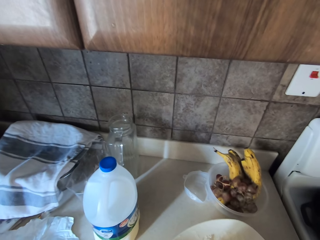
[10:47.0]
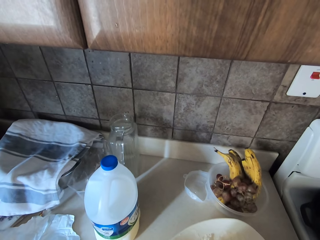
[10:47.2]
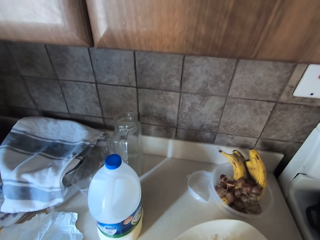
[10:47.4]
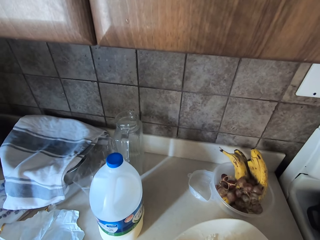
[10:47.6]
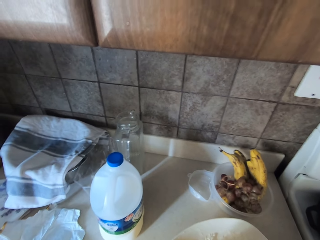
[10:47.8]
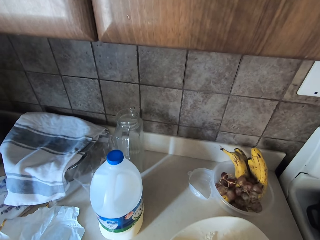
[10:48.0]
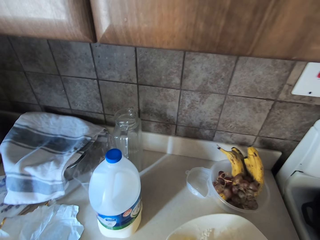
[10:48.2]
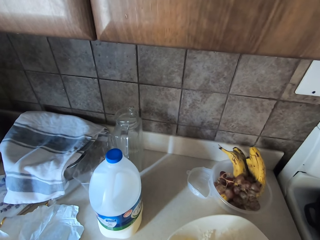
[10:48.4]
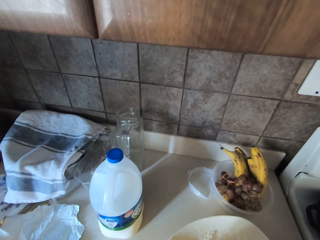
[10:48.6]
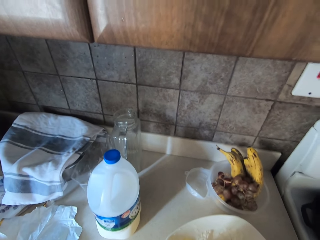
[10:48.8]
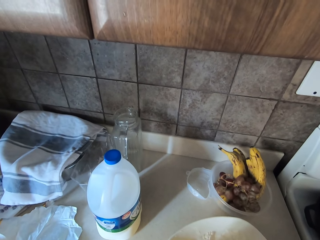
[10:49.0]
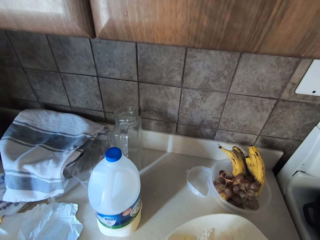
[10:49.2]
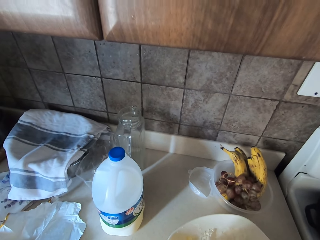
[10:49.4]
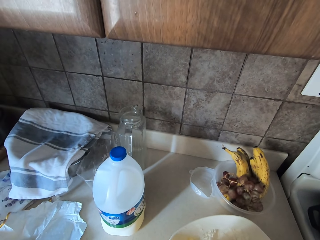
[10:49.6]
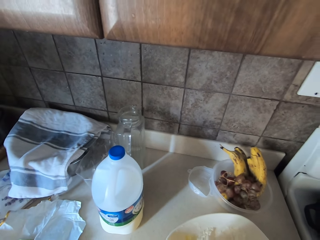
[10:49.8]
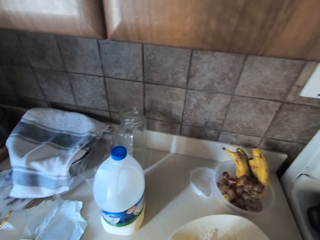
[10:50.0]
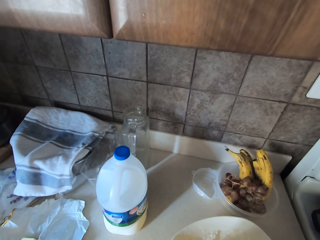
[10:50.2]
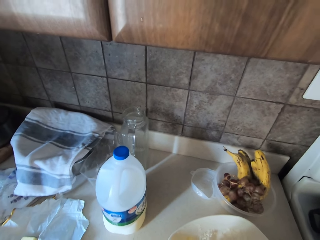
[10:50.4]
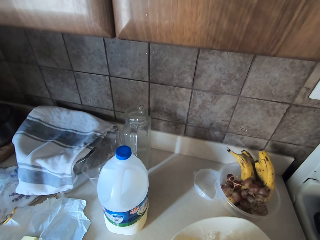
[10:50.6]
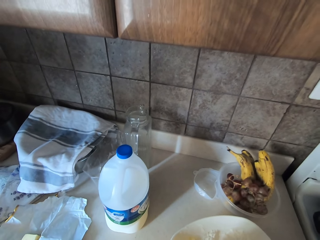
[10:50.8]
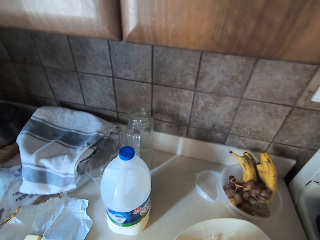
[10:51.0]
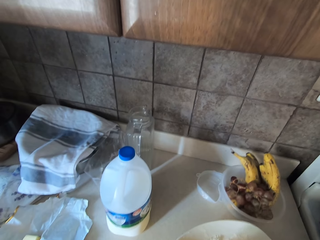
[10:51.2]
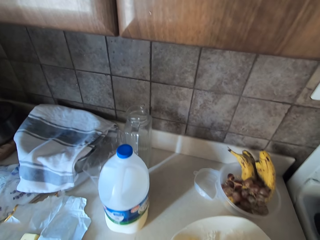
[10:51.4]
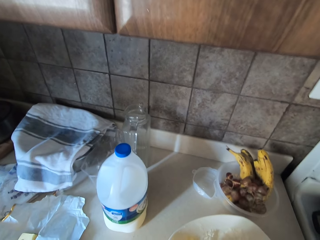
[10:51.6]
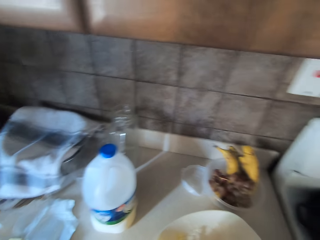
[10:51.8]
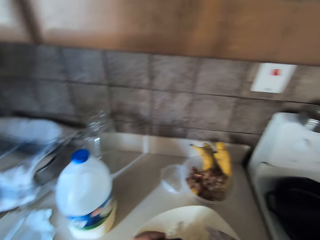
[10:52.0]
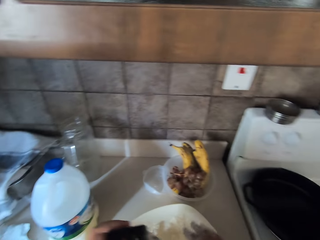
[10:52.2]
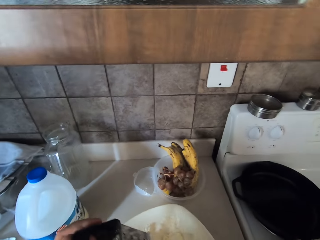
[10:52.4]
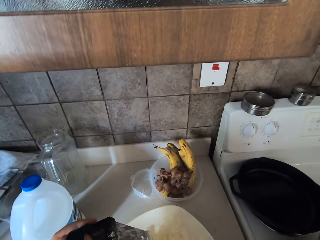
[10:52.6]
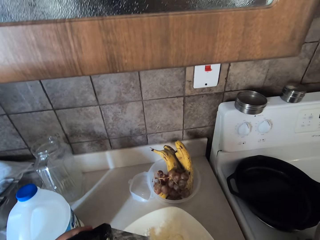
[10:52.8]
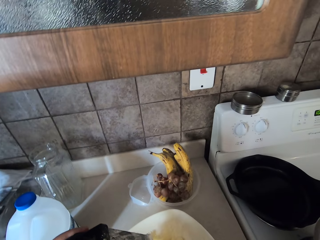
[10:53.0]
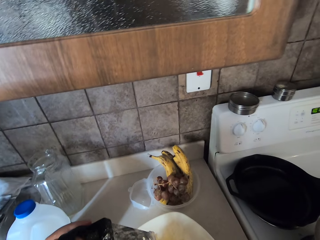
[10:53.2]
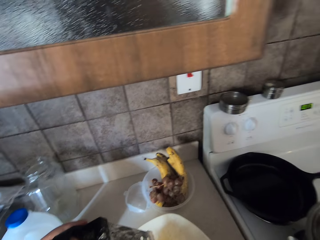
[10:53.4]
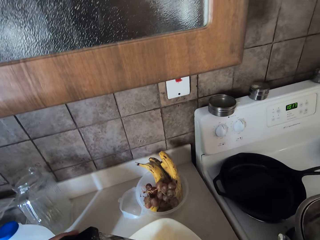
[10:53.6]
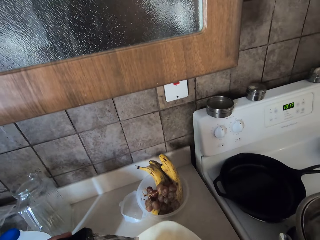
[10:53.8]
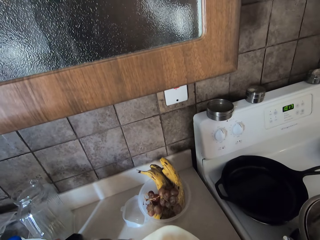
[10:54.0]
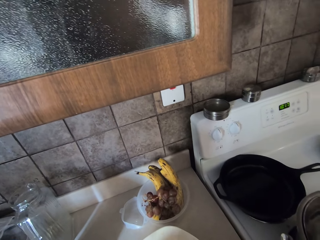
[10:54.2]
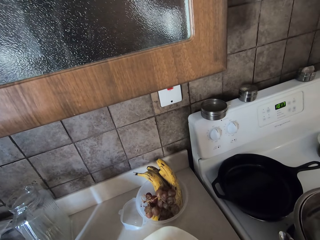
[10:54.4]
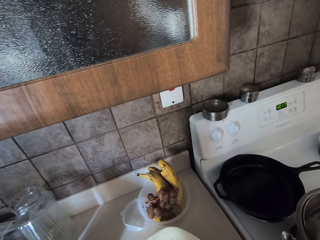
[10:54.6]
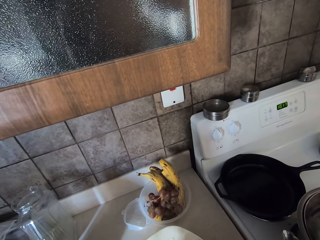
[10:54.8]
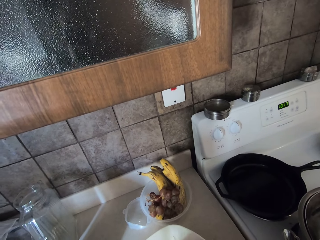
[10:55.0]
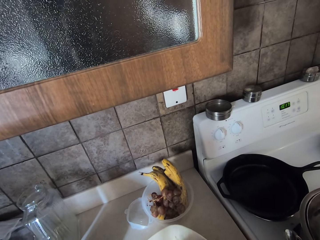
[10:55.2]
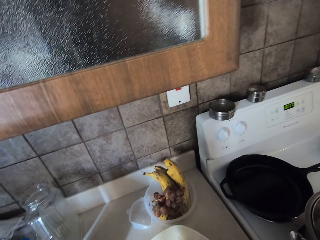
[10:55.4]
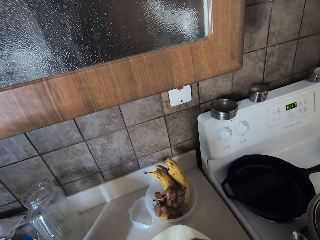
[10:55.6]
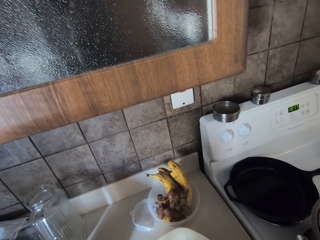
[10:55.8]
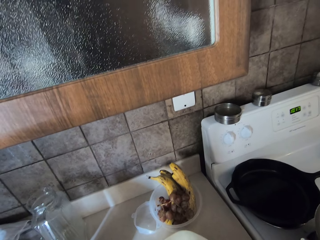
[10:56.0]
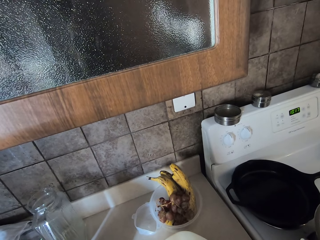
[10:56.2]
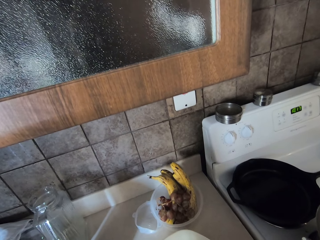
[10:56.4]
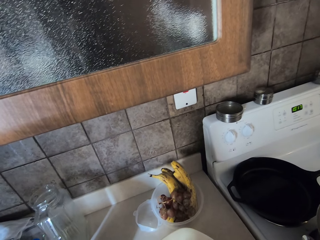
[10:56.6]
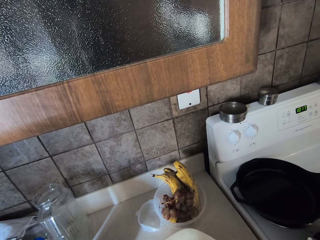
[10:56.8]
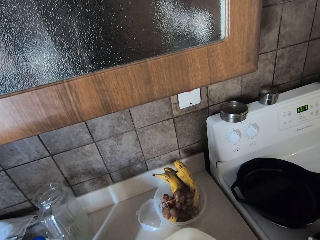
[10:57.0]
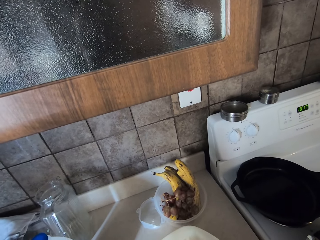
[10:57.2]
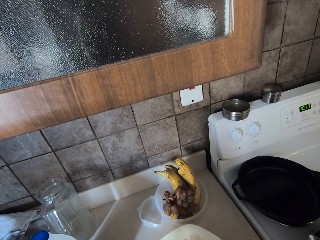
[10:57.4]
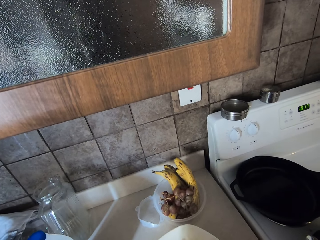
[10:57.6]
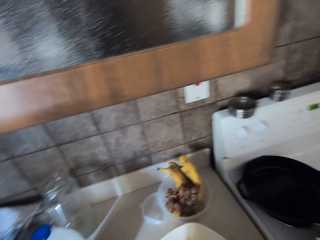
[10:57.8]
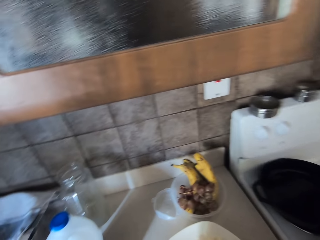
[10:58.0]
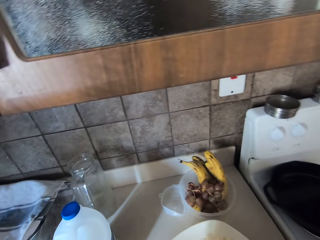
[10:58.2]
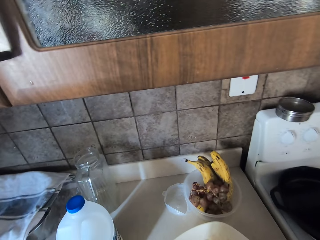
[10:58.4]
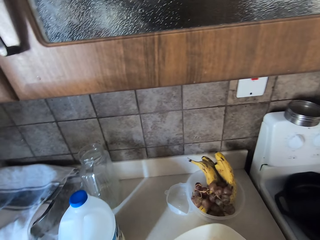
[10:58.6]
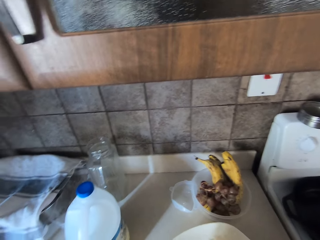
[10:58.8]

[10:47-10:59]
The camera wearer grates butter. They lift up the grater. They mix ingredients with hand.

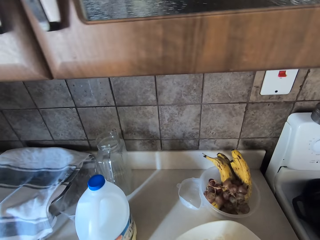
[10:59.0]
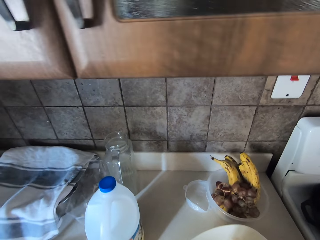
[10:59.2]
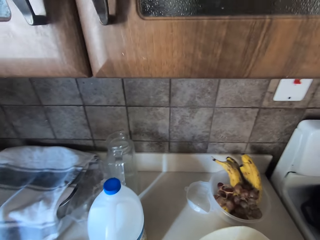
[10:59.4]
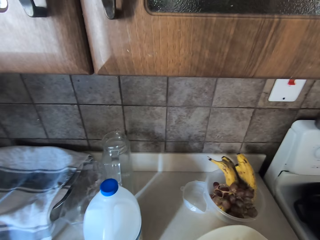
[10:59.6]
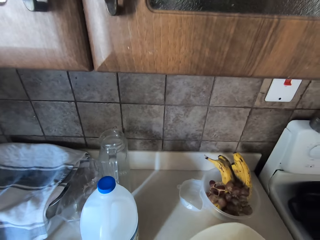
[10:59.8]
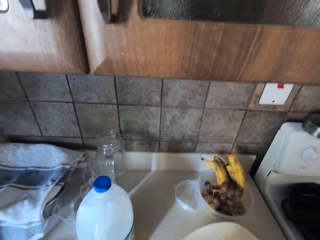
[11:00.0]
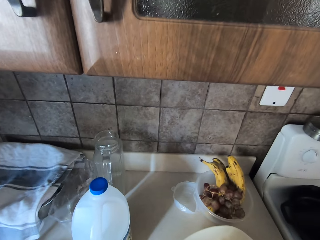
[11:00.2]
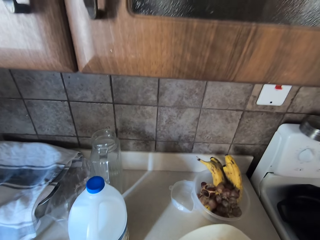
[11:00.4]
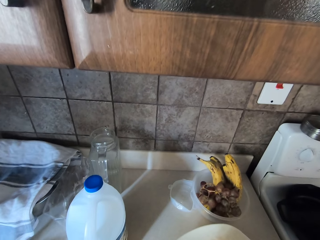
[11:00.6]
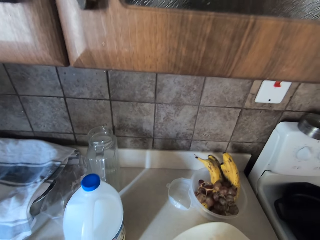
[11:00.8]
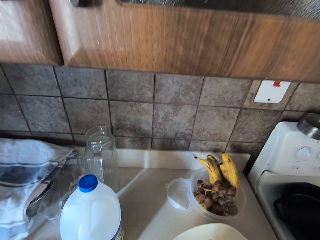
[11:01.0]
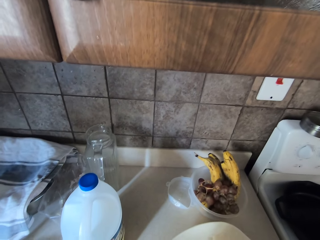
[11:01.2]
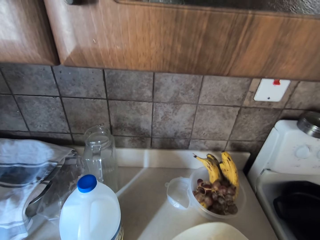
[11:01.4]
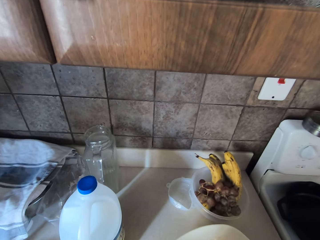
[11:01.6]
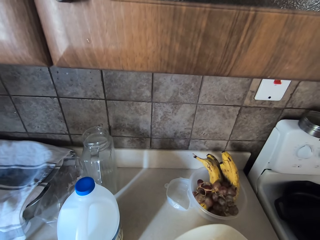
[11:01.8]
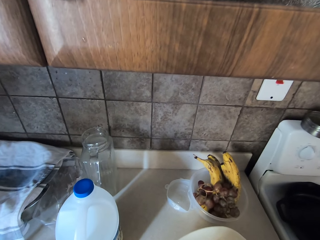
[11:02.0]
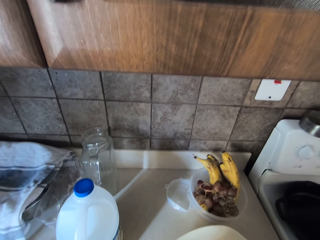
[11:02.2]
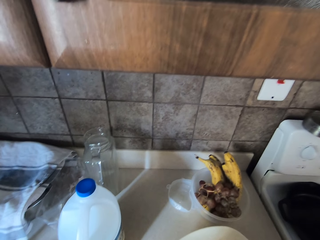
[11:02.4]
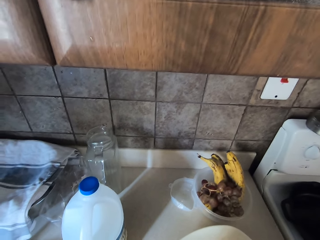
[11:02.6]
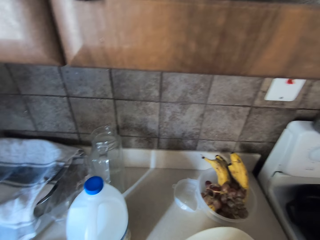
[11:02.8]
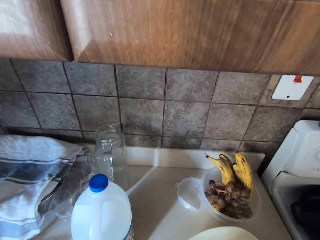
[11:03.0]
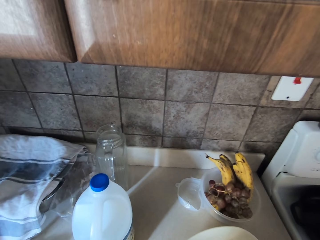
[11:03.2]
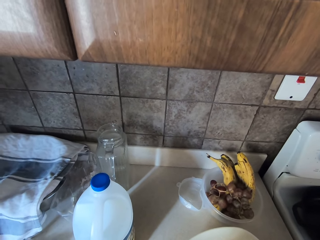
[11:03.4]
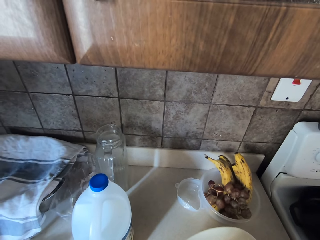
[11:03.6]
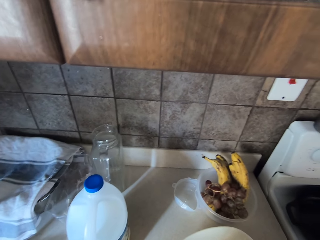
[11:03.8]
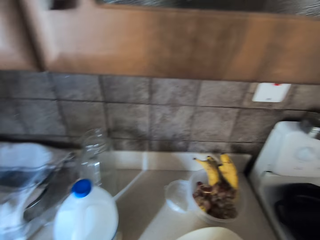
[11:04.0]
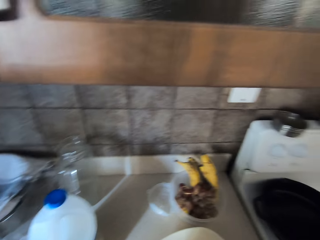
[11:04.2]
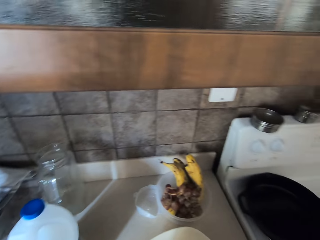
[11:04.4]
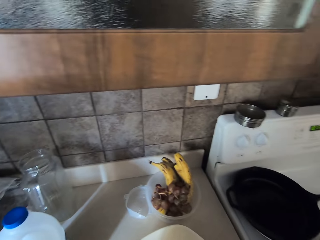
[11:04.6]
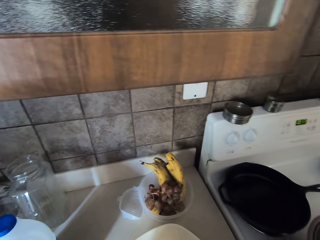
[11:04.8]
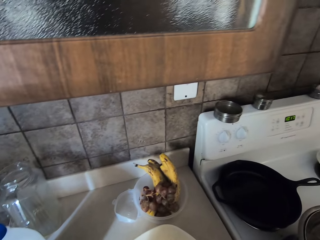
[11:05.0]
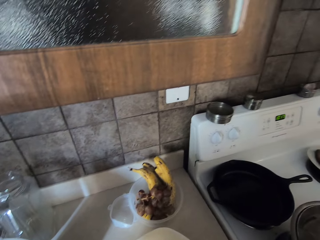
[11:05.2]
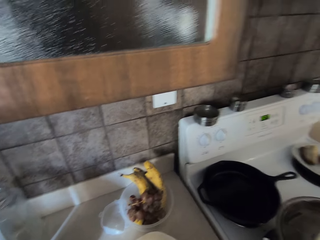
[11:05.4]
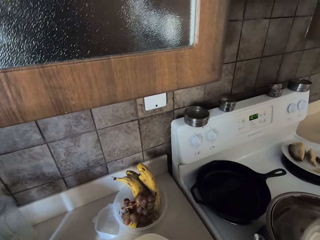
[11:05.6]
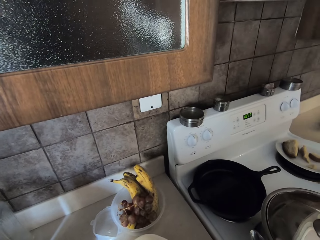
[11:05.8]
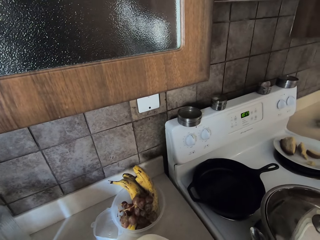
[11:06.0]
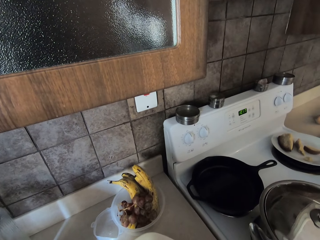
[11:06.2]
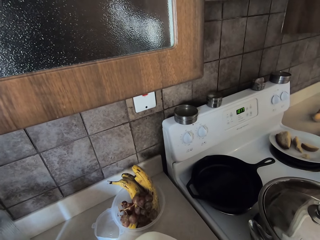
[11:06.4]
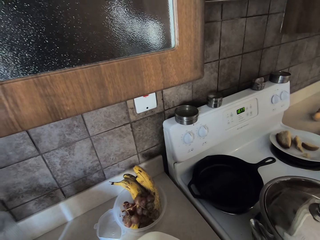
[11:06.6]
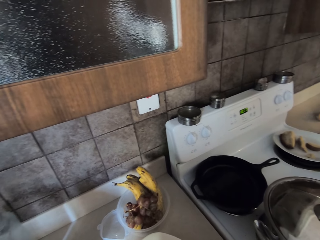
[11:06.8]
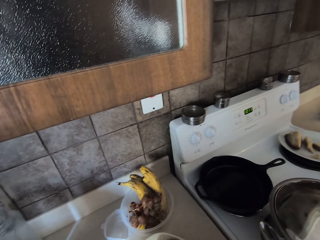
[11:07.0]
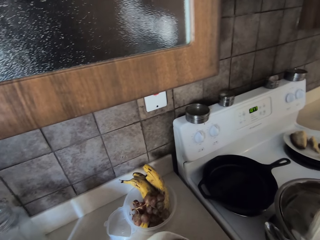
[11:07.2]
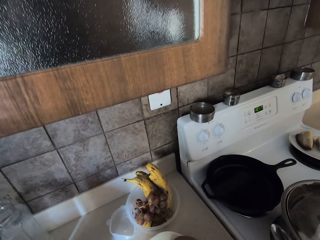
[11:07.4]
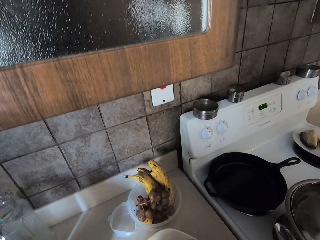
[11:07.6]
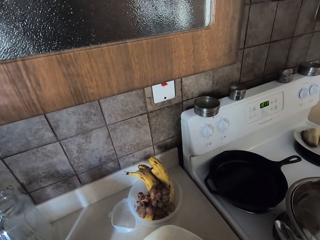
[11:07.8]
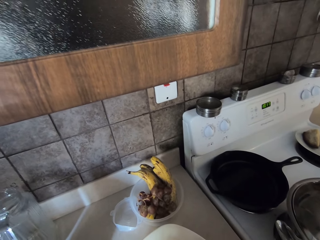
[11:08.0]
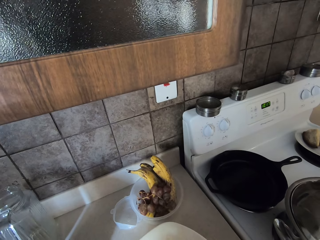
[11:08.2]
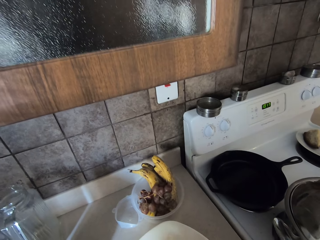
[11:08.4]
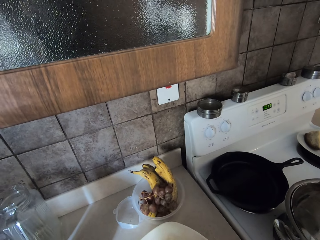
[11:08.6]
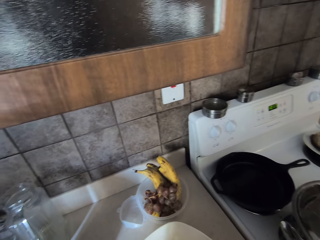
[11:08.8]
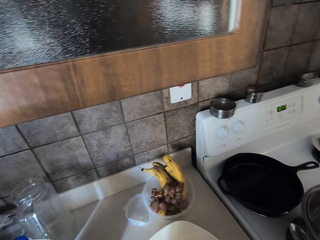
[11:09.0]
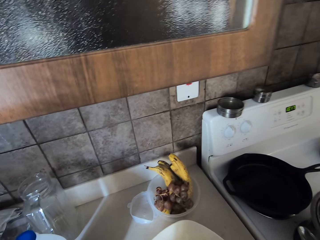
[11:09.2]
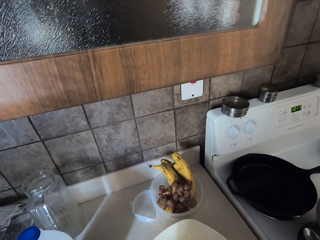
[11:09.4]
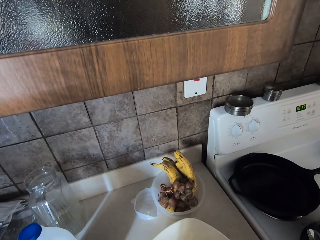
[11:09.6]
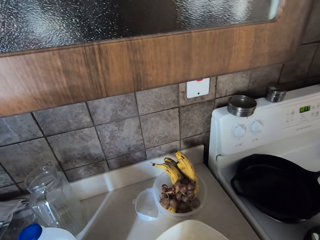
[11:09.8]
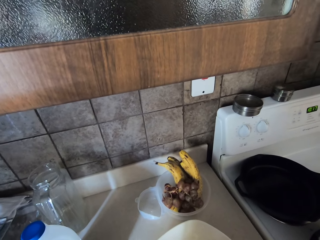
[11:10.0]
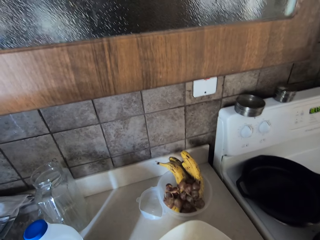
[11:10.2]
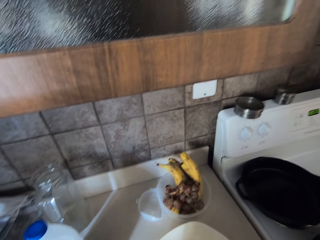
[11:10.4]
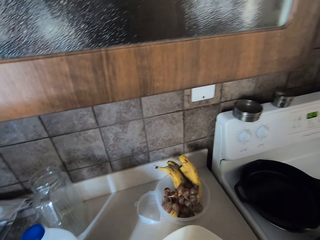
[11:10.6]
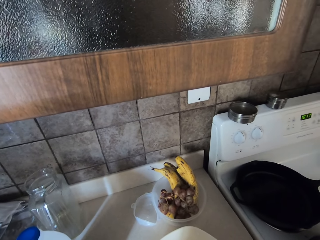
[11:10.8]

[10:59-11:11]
The camera wearer grates butter.
